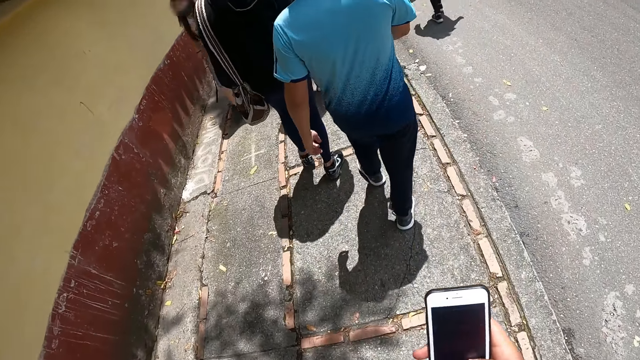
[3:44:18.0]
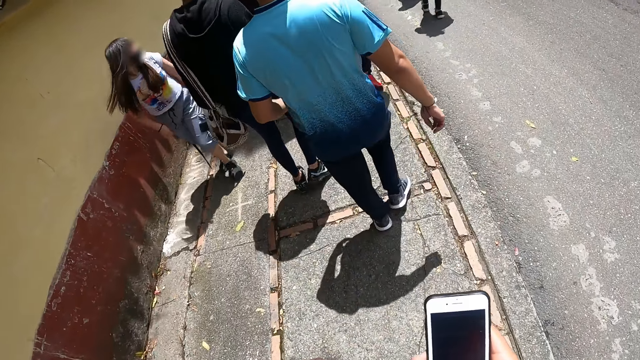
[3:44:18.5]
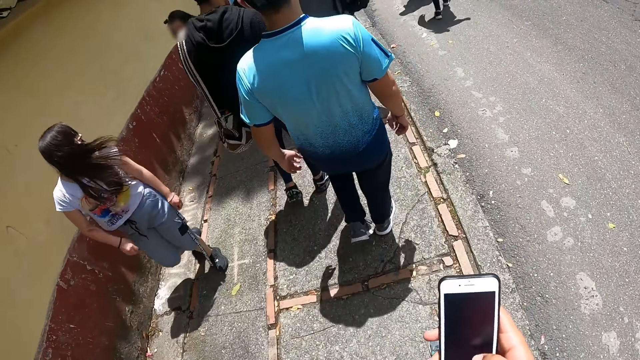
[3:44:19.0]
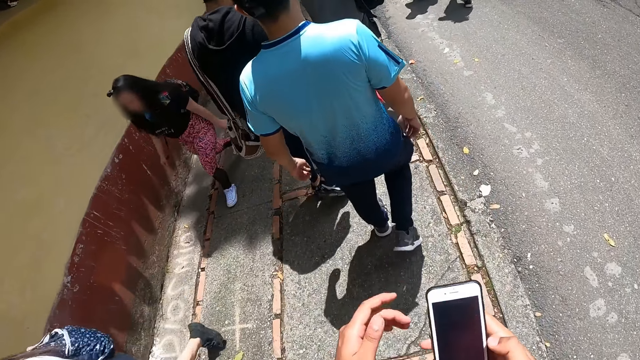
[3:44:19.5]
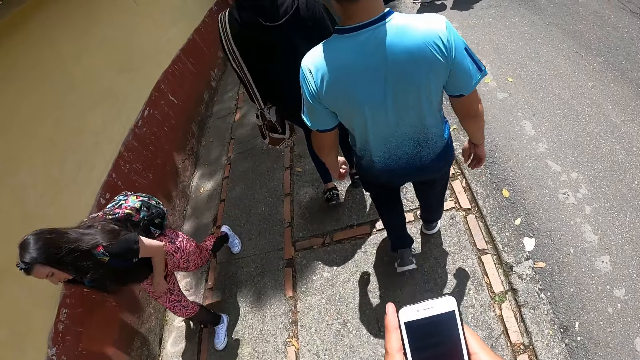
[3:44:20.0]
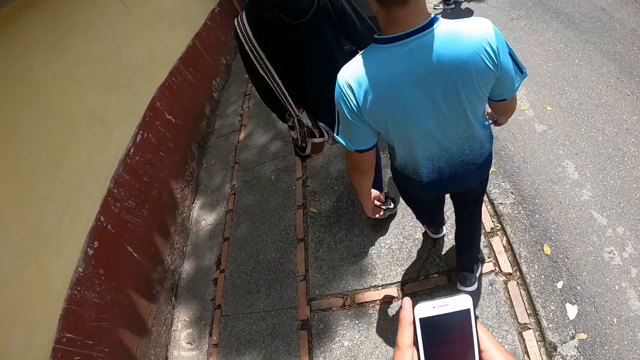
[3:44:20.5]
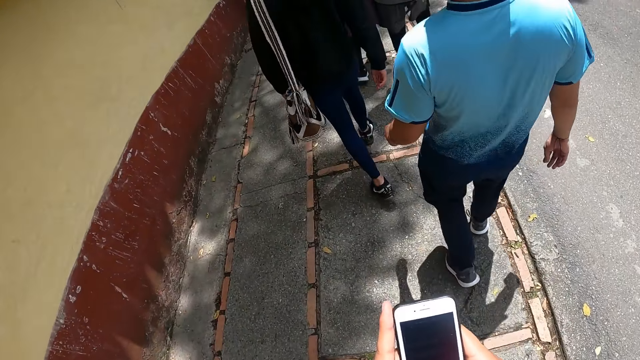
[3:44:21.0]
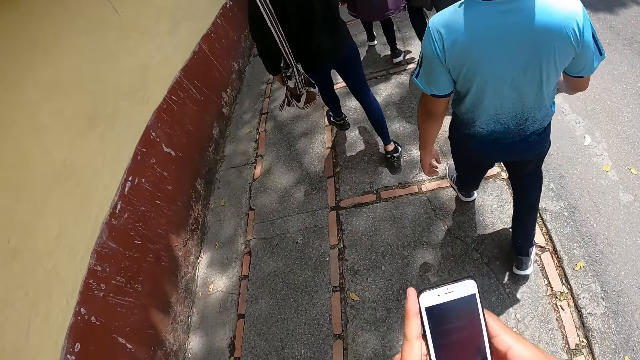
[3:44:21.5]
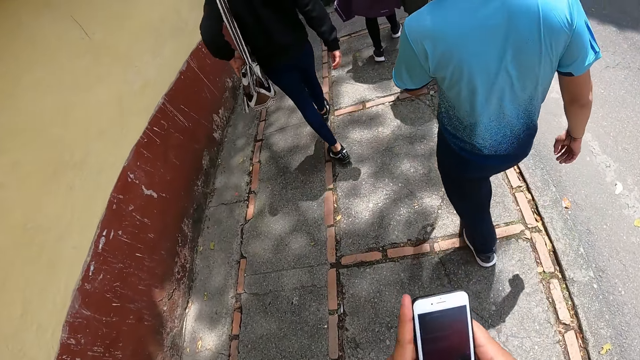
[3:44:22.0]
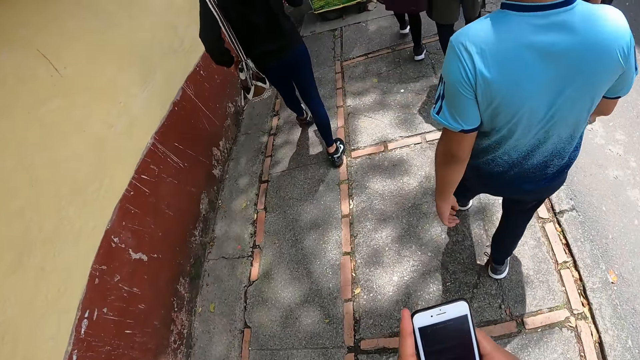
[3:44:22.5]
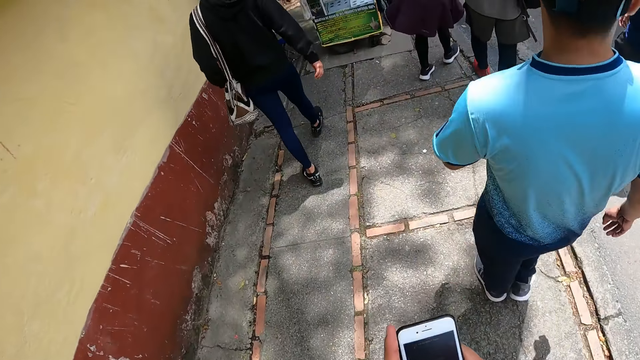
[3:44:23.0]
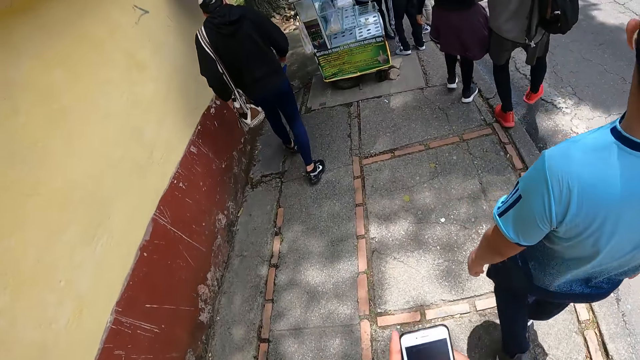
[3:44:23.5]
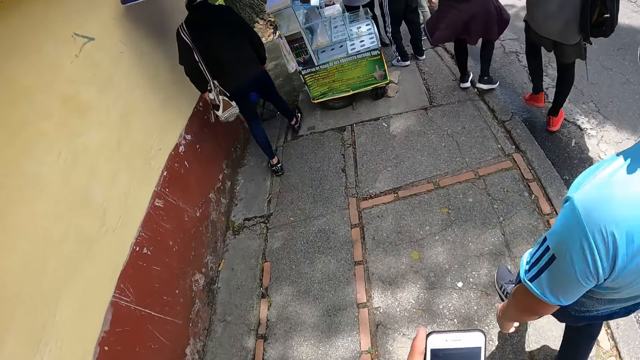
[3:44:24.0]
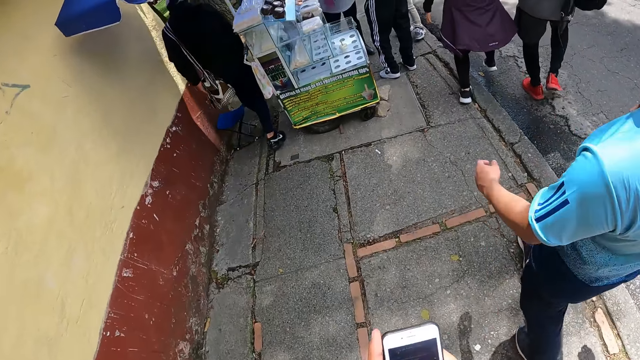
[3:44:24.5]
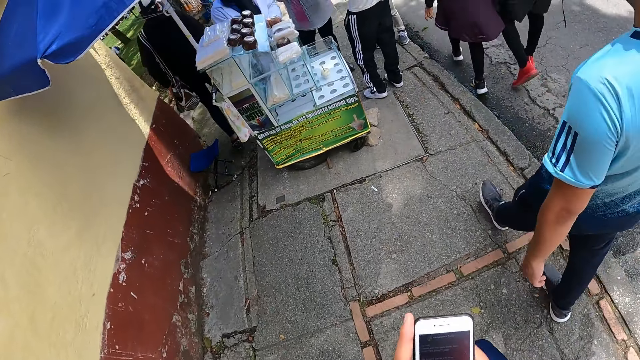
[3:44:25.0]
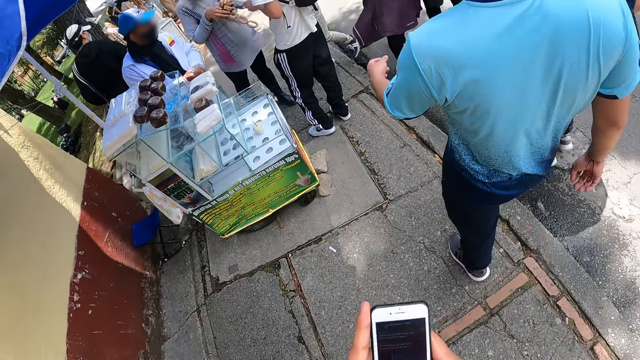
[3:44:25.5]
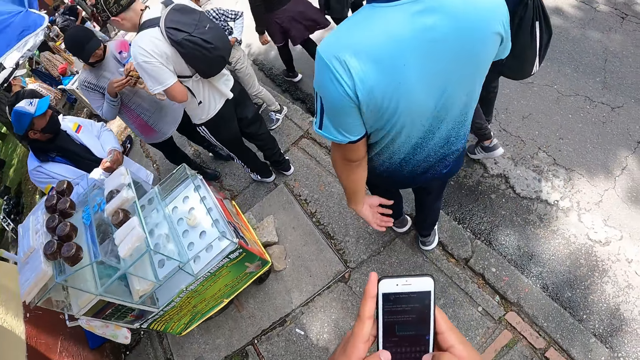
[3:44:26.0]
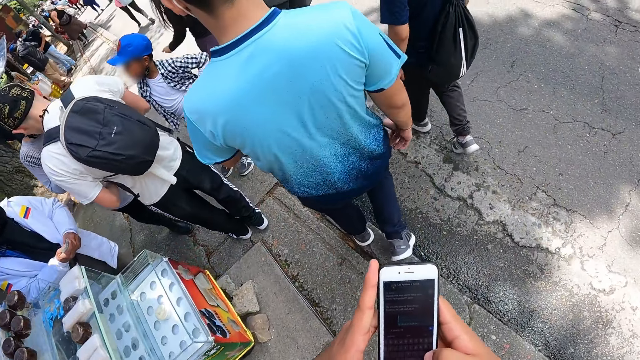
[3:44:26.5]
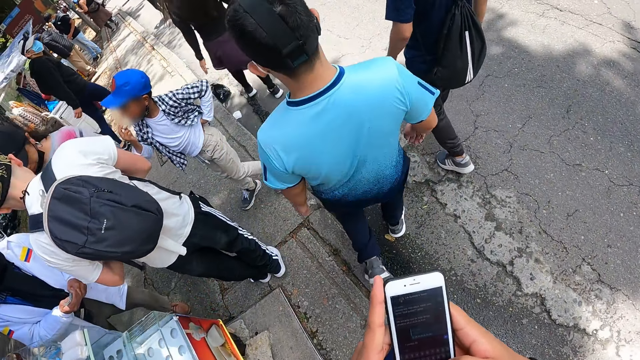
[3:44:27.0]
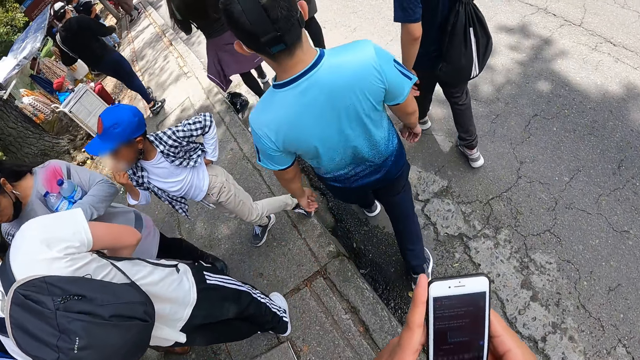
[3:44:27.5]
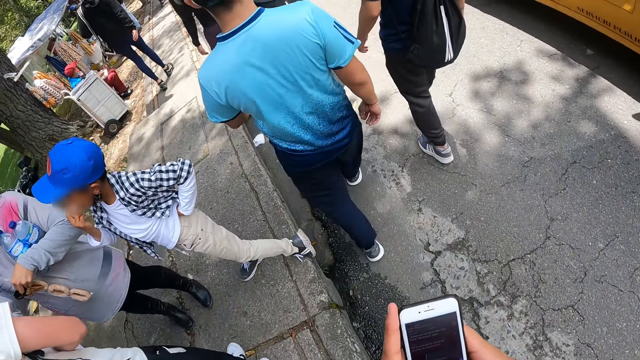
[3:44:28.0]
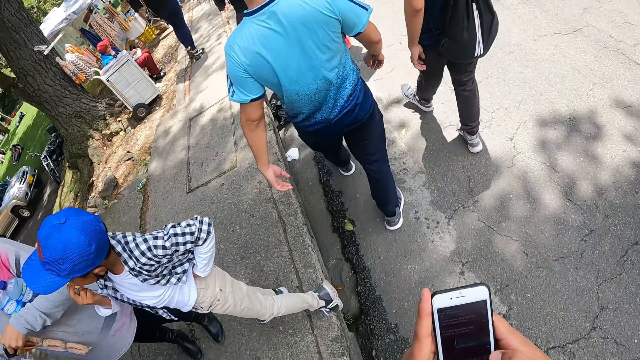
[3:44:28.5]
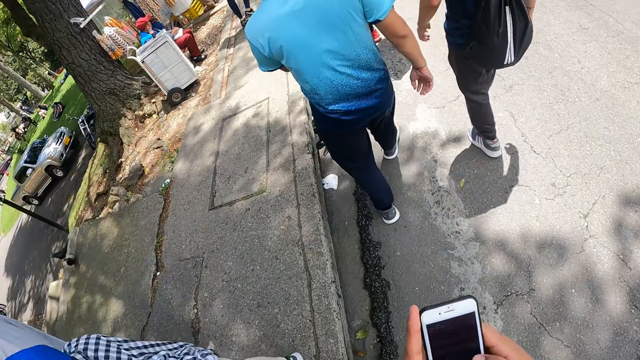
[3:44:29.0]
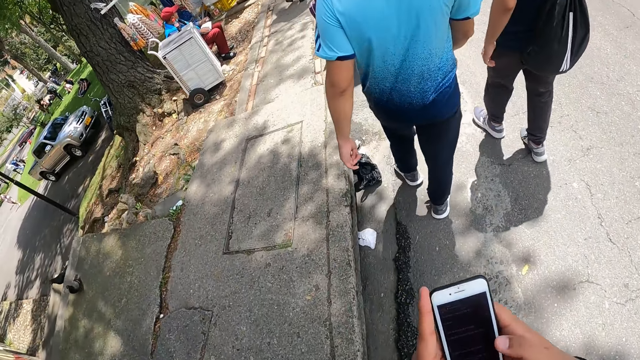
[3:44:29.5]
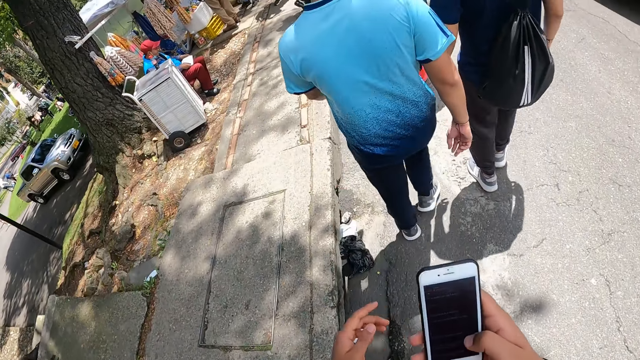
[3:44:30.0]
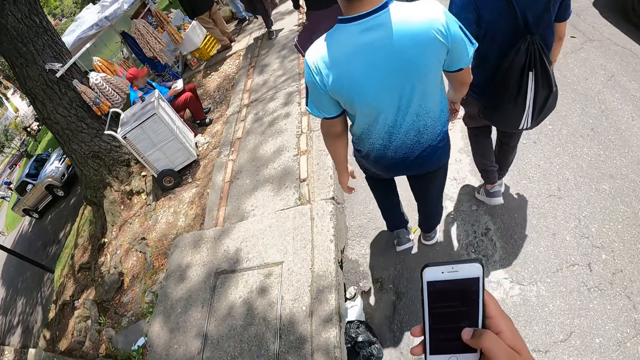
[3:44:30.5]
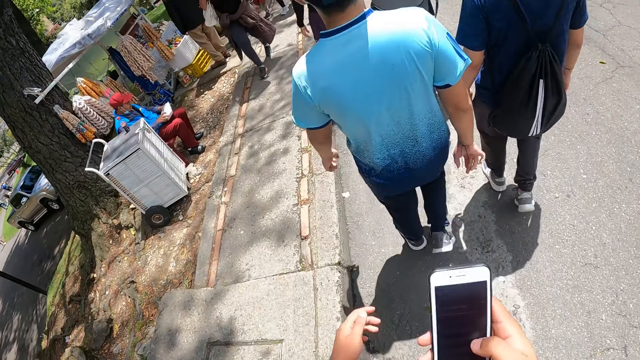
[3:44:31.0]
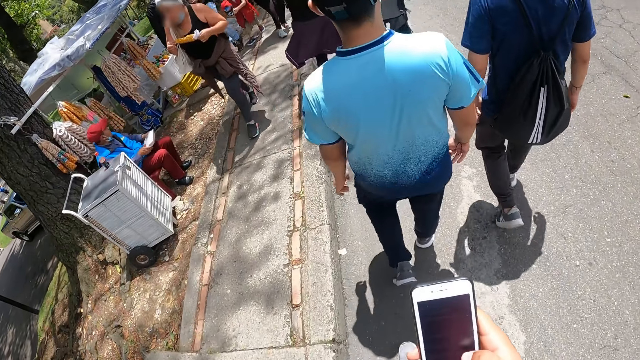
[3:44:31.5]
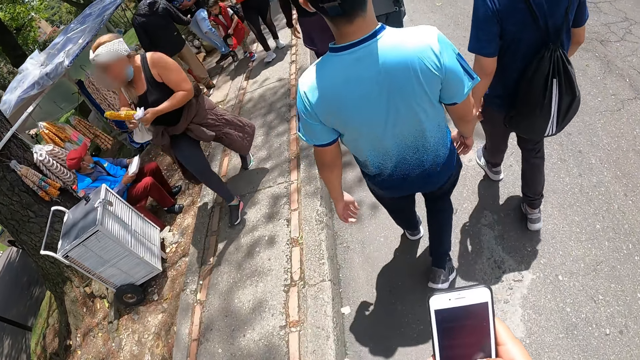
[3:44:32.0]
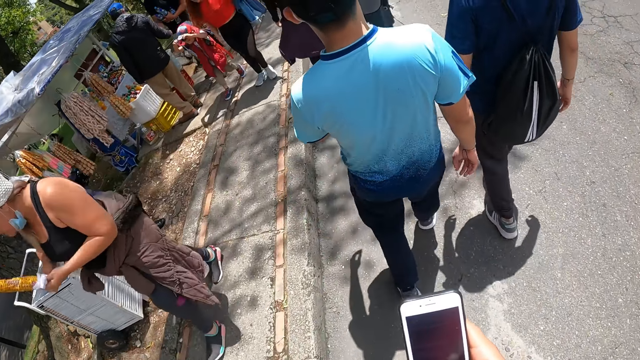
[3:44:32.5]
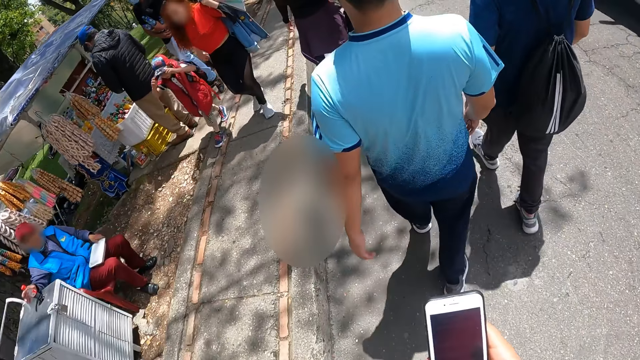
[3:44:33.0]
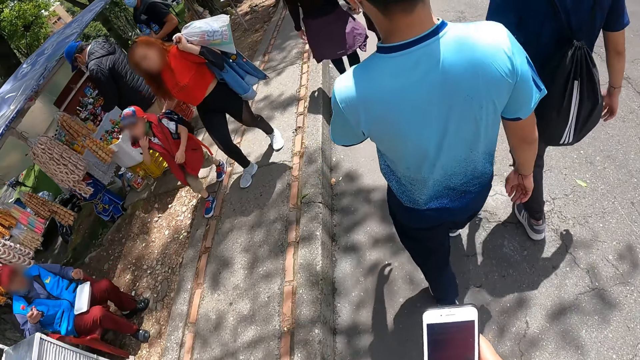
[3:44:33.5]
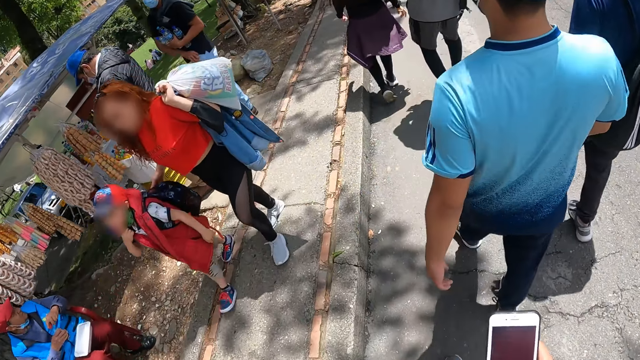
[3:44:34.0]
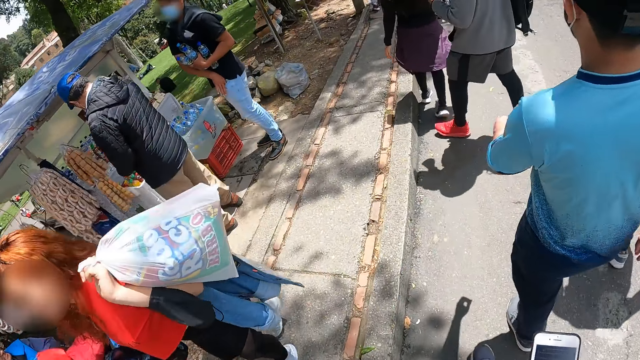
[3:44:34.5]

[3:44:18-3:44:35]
The camera wearer operates the phone with both hands. He removes his left hand from the phone.

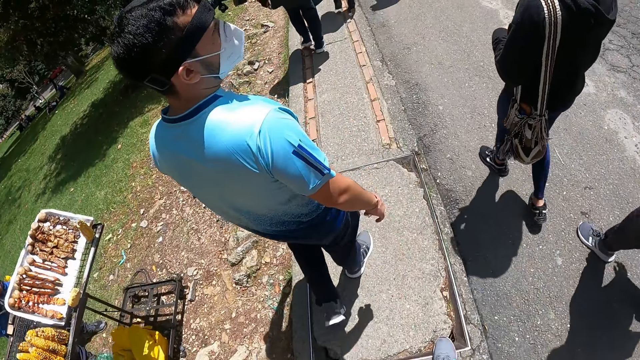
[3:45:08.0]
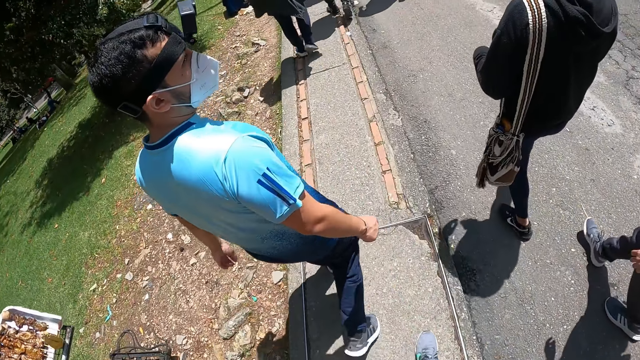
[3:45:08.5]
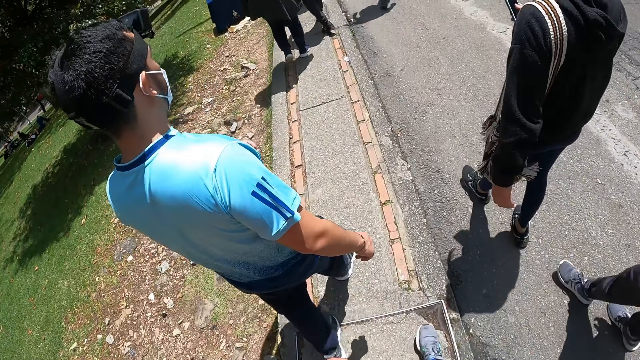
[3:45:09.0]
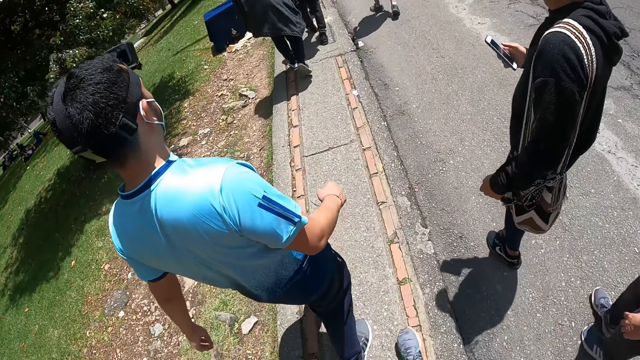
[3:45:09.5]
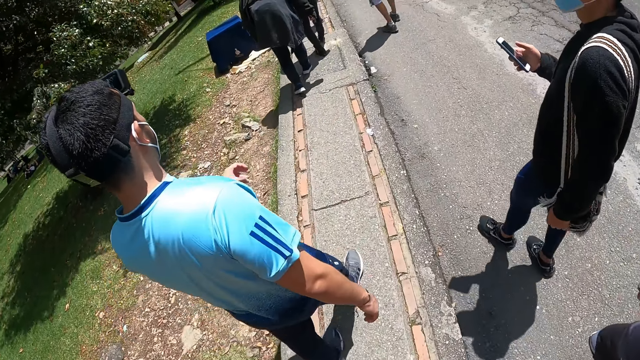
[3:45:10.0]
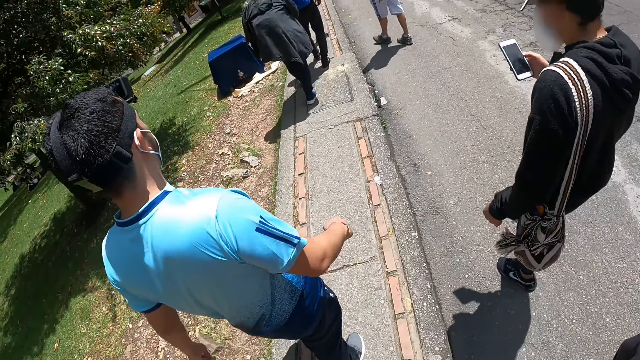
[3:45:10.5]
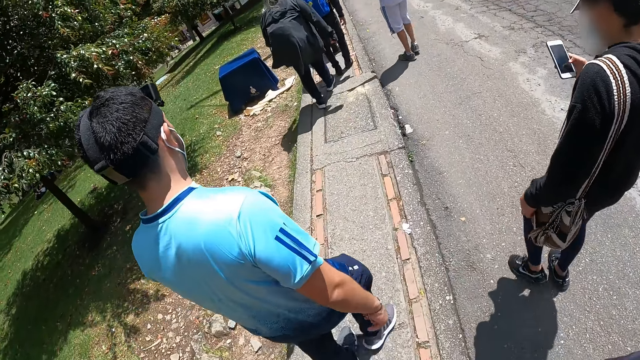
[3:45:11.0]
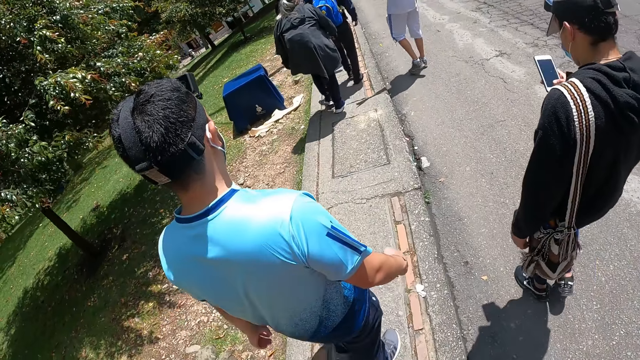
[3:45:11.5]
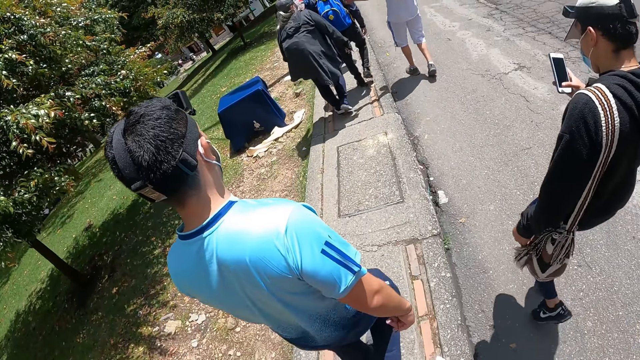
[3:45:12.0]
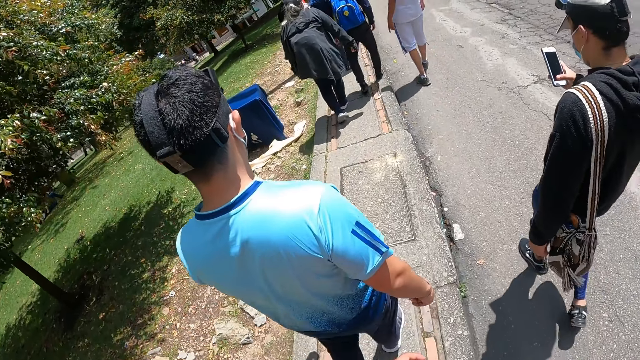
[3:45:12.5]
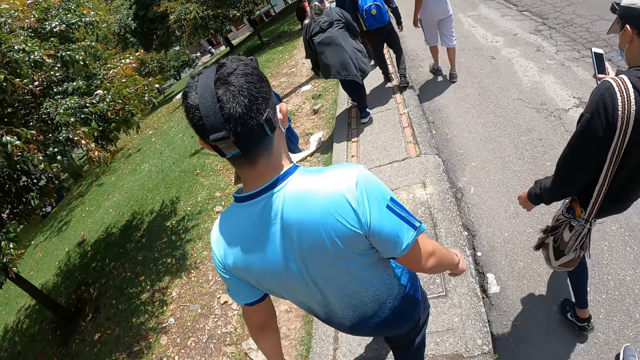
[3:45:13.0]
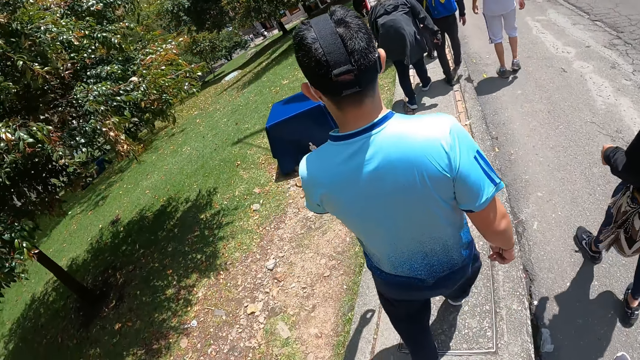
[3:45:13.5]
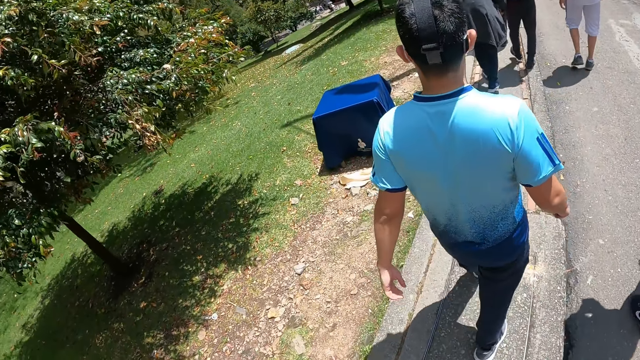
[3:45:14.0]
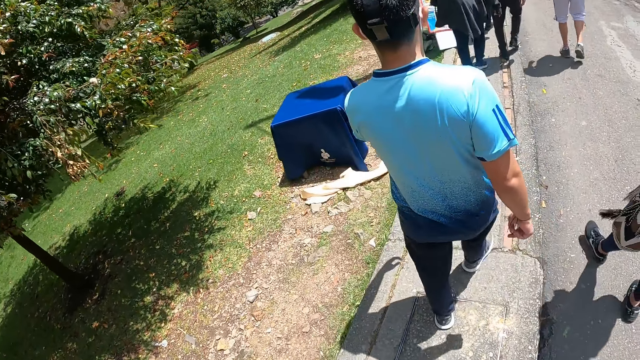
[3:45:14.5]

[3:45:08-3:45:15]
The man operates a phone with his right hand.
